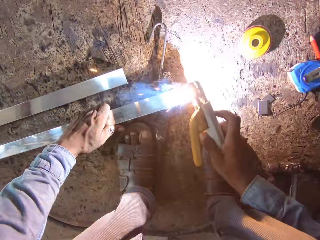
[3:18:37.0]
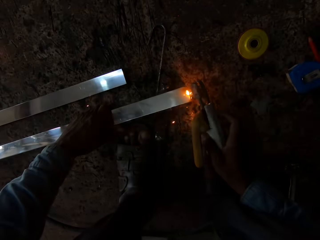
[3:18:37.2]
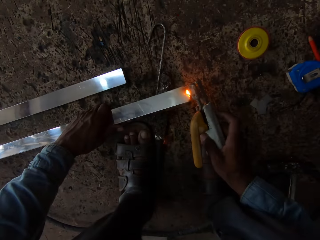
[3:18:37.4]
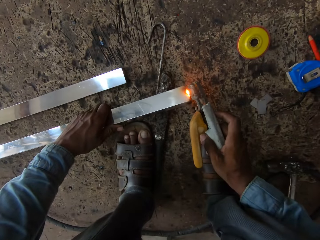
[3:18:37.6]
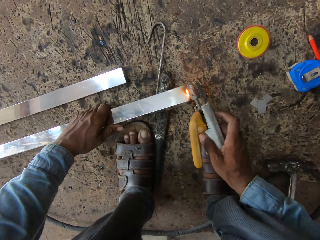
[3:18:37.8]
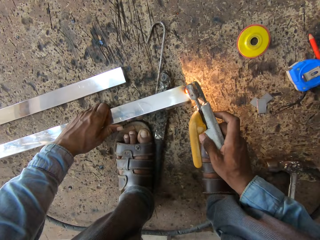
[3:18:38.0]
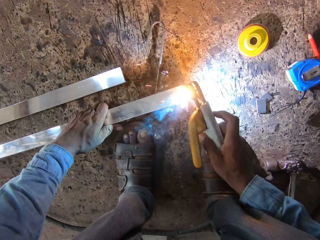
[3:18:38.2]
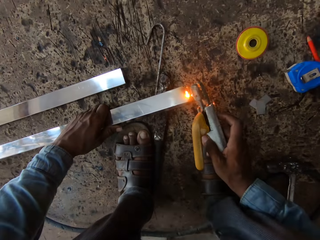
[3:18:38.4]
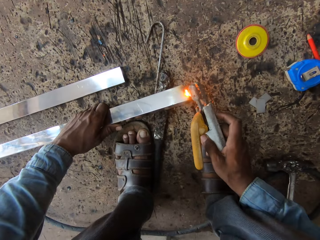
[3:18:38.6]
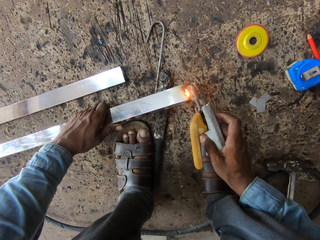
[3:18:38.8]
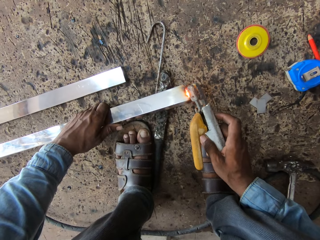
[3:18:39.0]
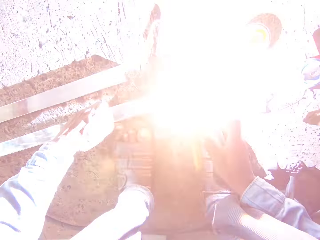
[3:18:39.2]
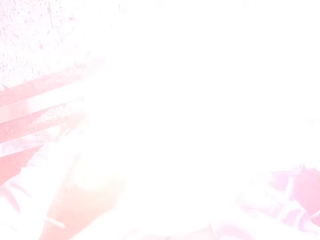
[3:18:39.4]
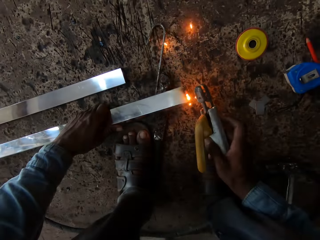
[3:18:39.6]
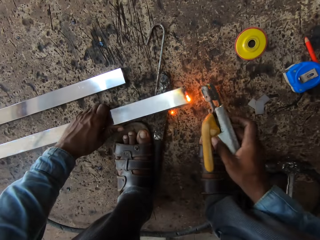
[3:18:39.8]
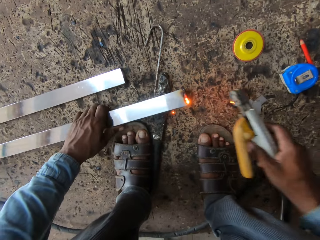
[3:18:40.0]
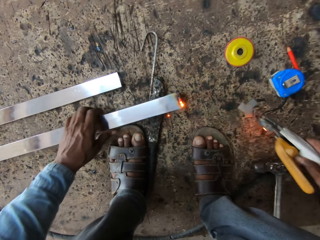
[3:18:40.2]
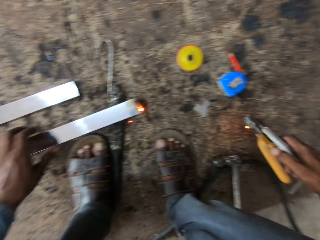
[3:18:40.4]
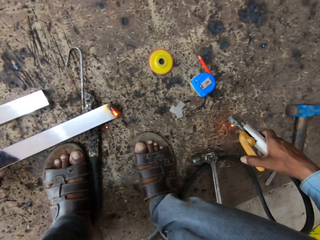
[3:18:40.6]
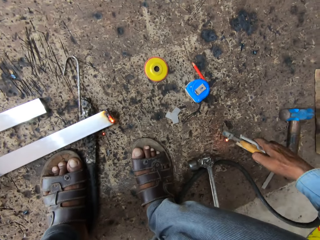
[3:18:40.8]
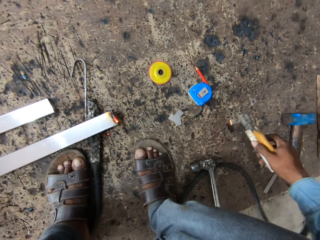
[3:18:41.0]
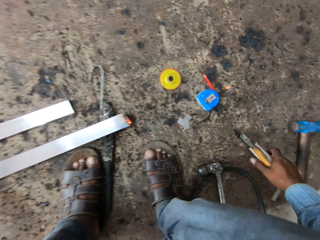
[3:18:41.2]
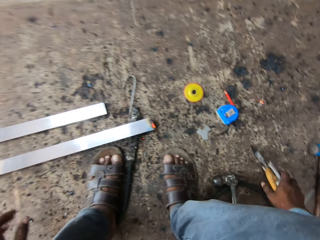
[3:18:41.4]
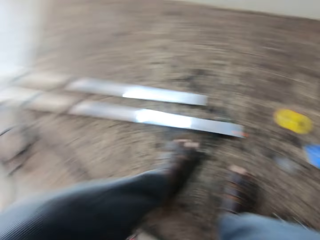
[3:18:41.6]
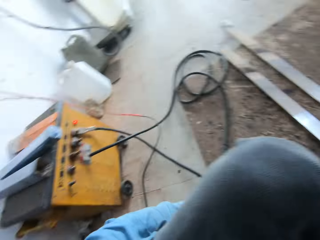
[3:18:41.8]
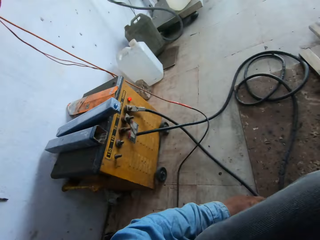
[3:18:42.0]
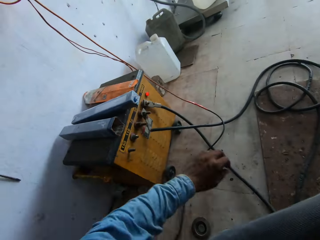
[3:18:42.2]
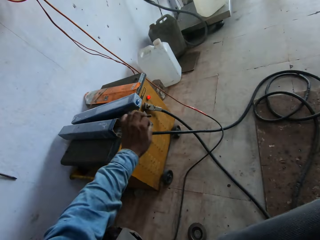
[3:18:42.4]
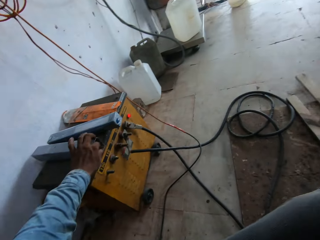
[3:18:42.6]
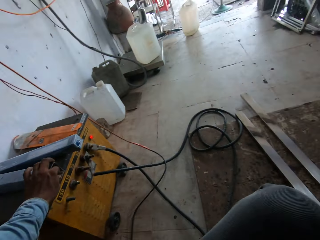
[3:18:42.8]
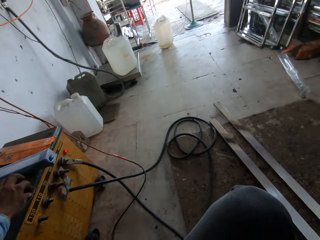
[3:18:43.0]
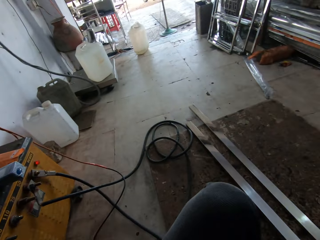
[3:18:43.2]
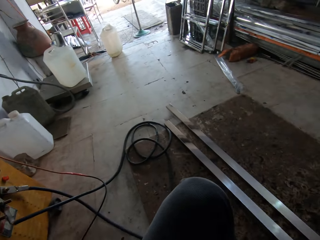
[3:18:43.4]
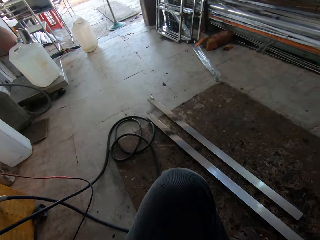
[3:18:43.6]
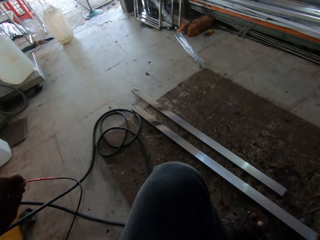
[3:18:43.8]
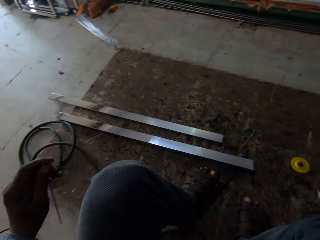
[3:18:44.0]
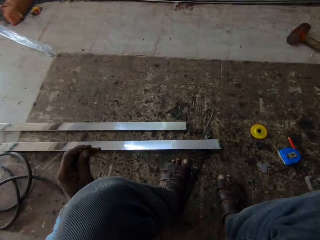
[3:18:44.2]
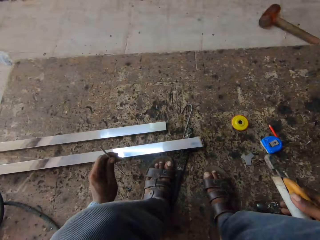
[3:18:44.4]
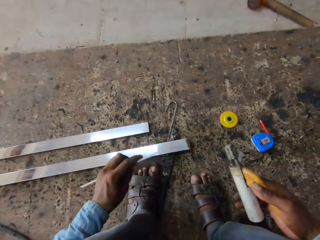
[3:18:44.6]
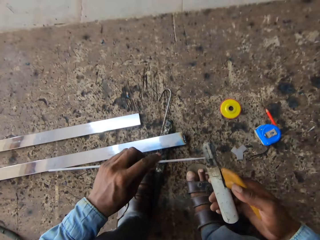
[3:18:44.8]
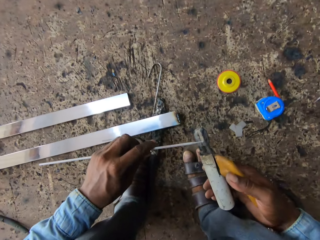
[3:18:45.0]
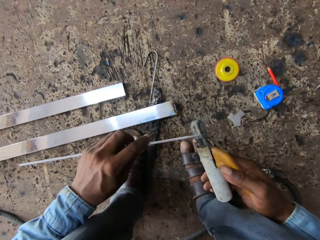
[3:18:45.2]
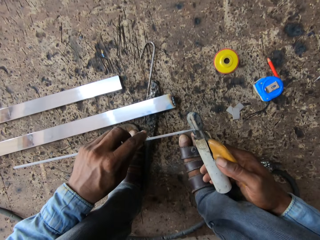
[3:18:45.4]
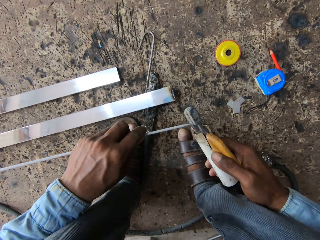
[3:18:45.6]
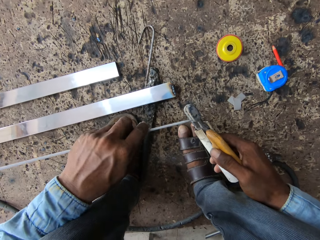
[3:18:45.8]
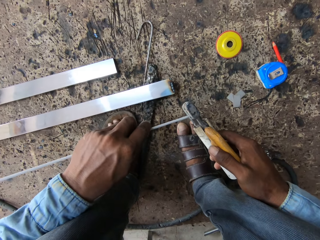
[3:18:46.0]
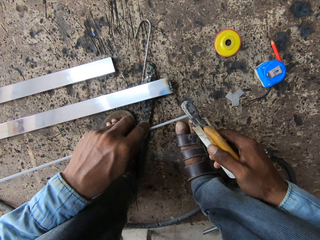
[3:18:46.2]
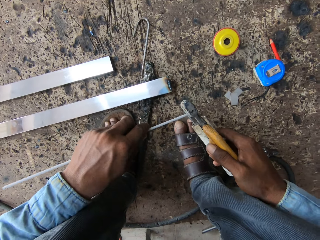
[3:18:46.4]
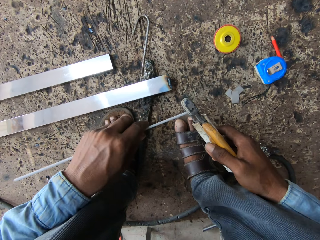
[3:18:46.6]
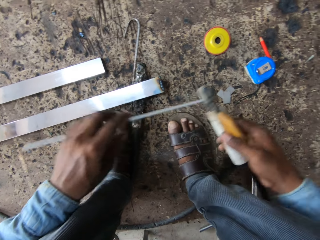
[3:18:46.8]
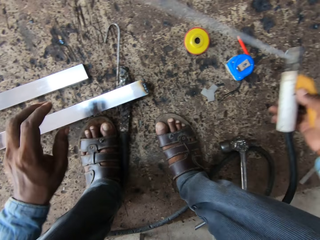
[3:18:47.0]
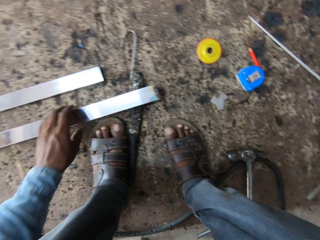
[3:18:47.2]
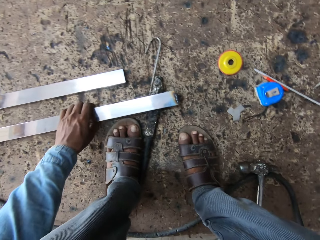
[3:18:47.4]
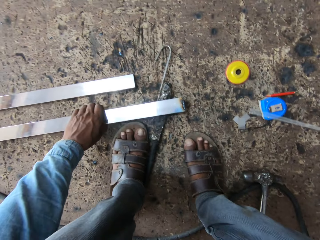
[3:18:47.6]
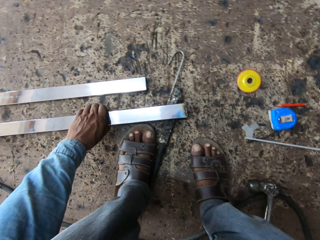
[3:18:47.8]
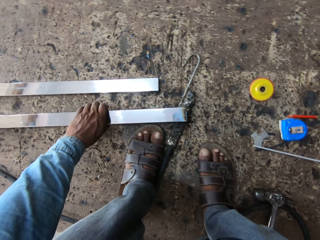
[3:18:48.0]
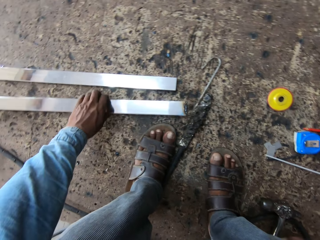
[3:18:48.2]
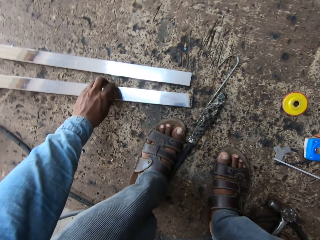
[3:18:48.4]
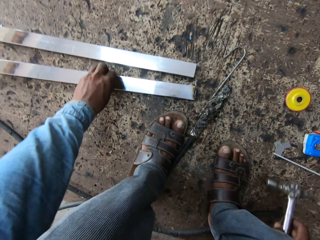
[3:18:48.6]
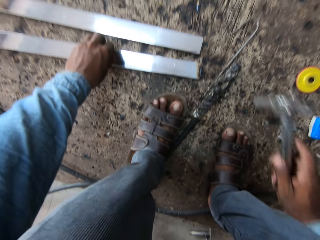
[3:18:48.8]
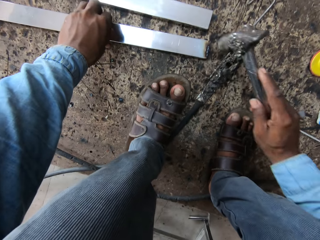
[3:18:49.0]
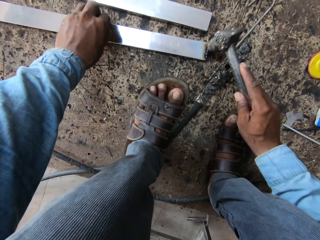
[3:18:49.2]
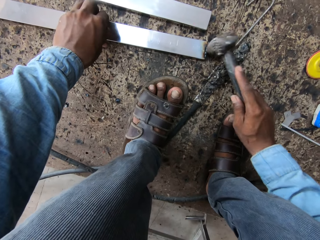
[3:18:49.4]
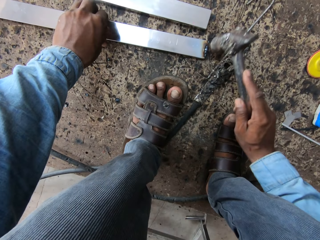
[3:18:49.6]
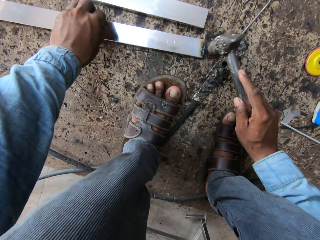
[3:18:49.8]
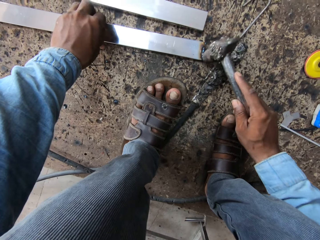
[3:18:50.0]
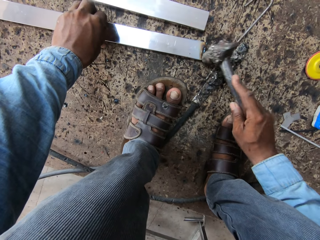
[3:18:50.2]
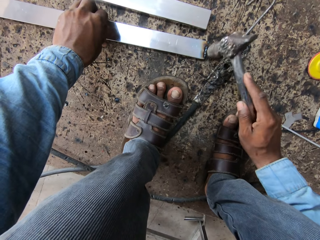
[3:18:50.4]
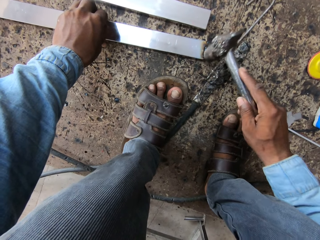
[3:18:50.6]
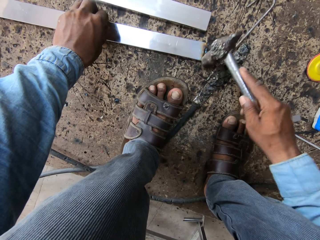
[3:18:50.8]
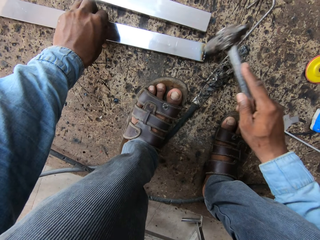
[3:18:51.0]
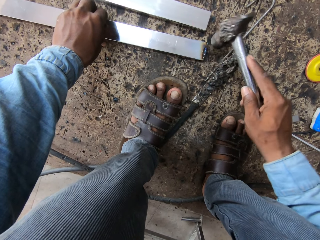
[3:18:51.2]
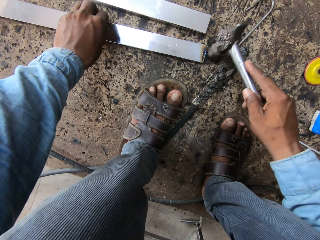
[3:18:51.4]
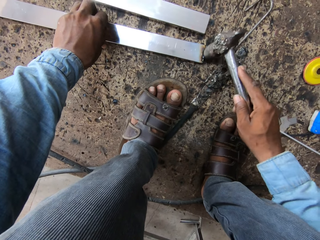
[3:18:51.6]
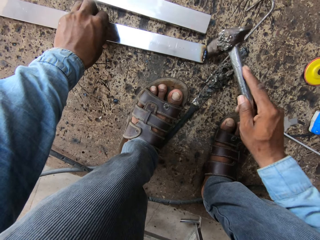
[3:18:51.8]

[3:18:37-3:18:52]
The camera wearer puts the electrode holder on the floor. They take another weld. They hold the welding rod and hold the electrode holder. They connect something to the welding machine. They fix the welding rod on the electrode holder. They hold the metal and hold the hammer. They hammer on the metal rod.

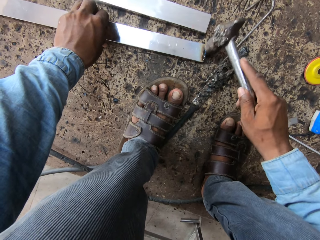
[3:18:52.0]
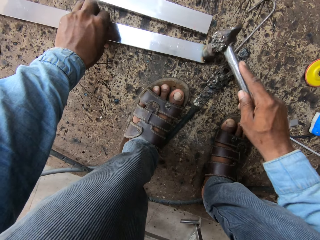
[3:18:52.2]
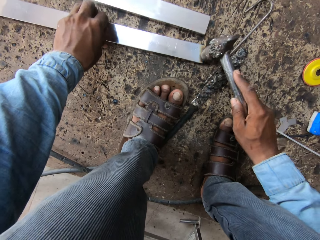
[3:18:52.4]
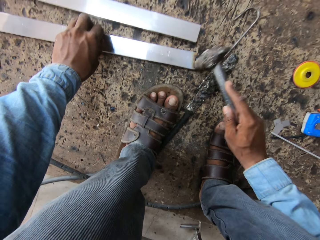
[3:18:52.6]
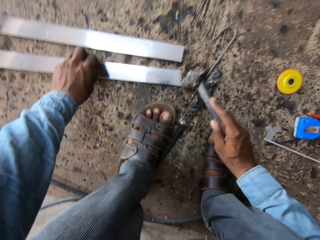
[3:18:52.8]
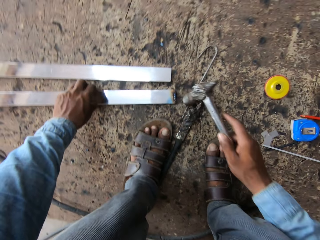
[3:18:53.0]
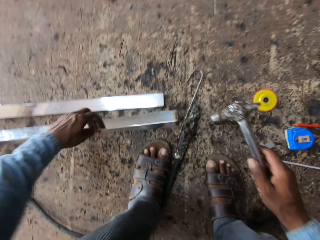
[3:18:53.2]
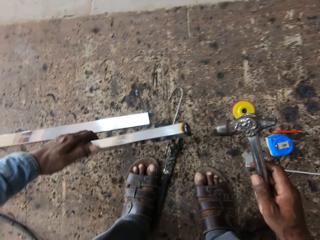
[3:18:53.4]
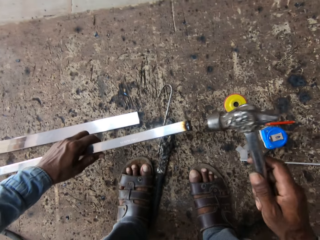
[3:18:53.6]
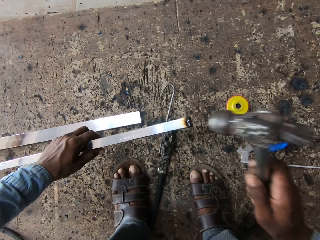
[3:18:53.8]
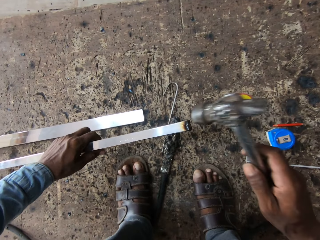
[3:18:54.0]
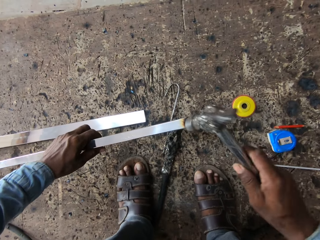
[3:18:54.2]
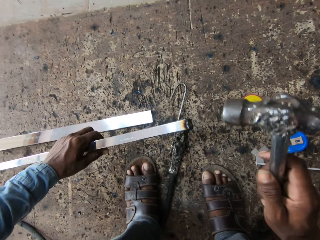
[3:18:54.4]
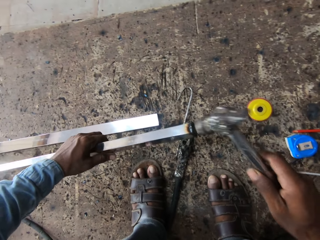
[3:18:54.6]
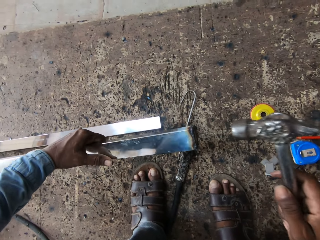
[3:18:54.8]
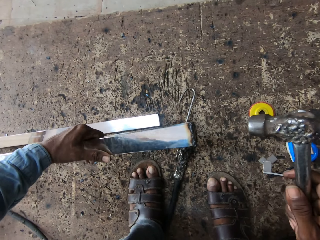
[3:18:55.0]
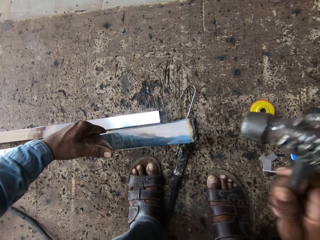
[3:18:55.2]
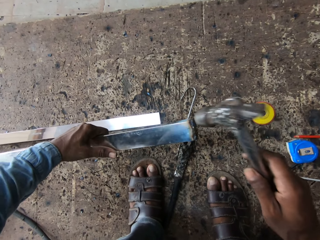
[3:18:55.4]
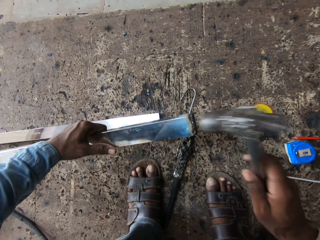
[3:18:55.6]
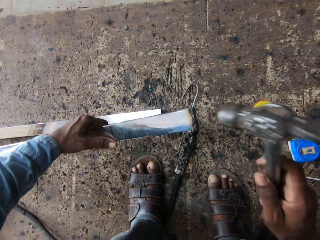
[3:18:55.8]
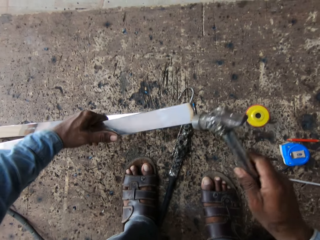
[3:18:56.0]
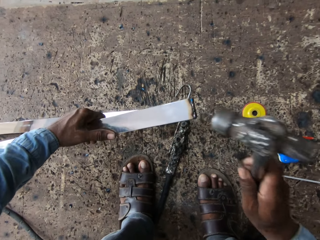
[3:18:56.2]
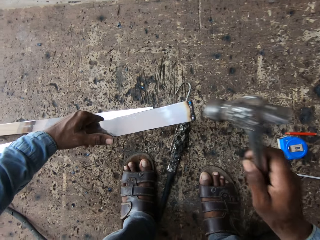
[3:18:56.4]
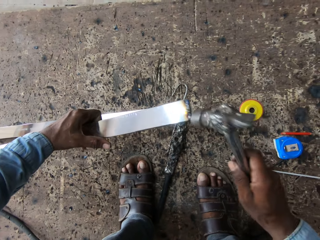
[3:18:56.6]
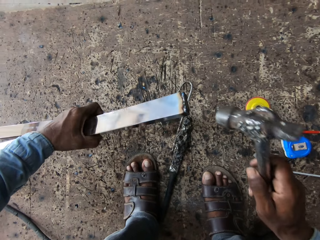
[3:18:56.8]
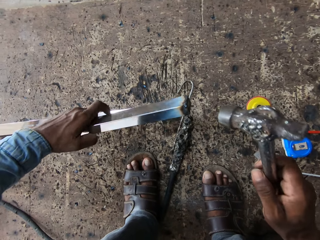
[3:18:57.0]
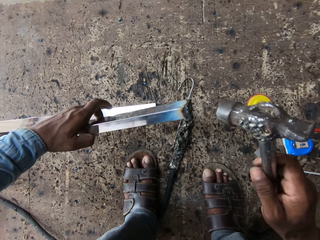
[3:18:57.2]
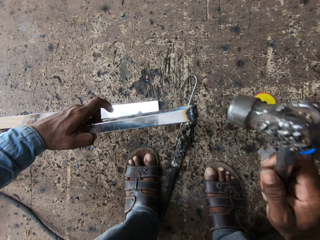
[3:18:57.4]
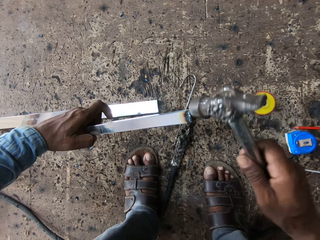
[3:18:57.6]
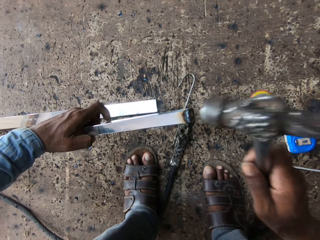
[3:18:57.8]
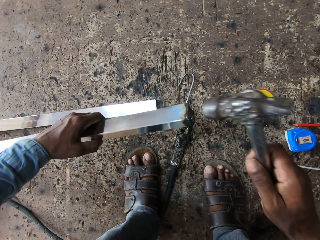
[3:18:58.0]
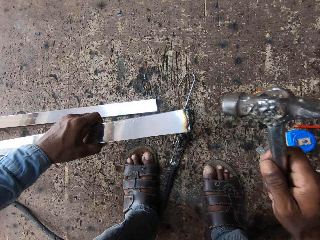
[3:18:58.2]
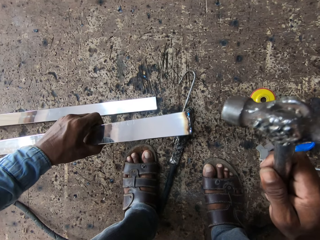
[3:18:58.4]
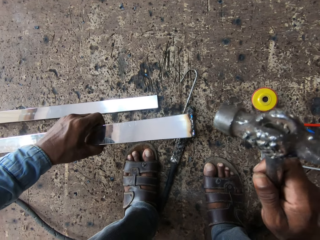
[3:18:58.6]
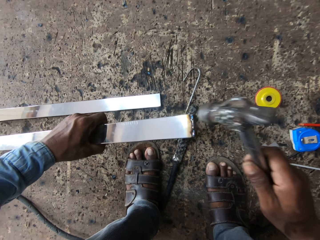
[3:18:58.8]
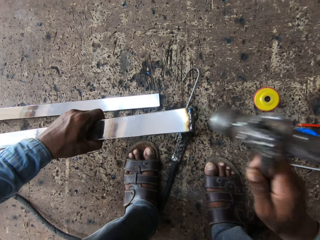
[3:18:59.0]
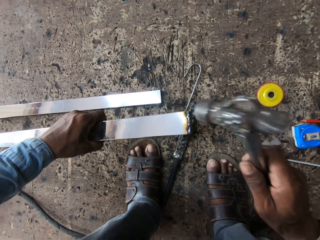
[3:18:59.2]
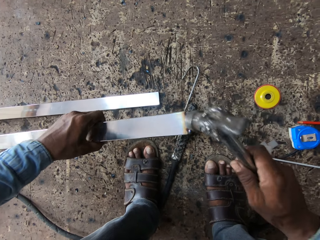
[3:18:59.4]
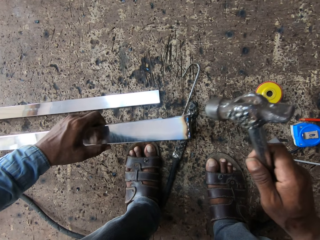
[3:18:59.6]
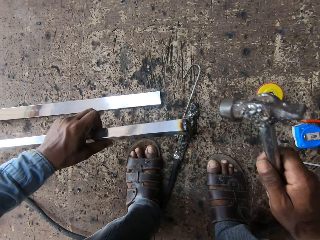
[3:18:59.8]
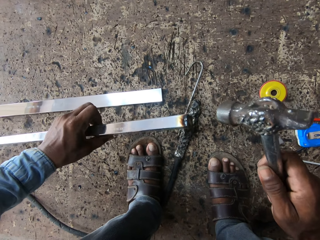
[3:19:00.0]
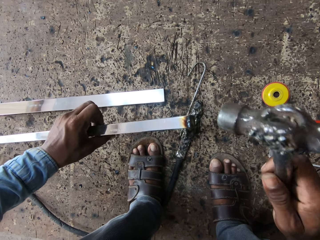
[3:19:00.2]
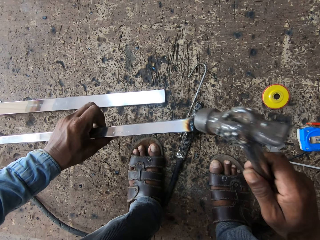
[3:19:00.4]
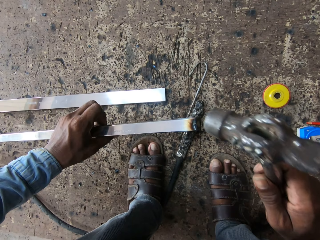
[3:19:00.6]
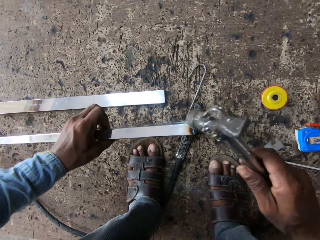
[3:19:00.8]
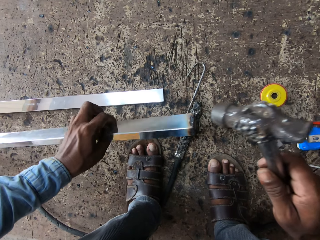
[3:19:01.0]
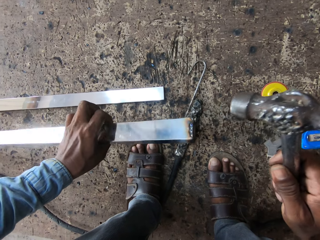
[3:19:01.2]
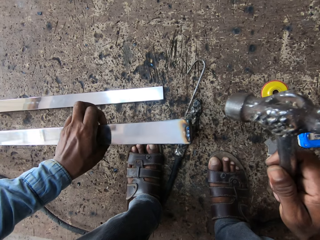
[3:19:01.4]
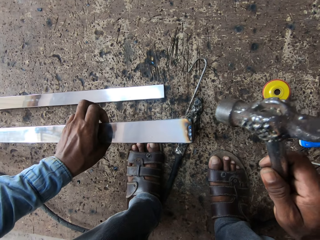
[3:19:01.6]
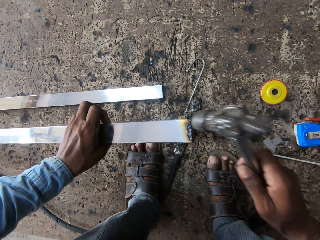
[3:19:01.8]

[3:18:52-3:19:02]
The camera wearer looks at the metal rod. They hammer on the metal rod.
